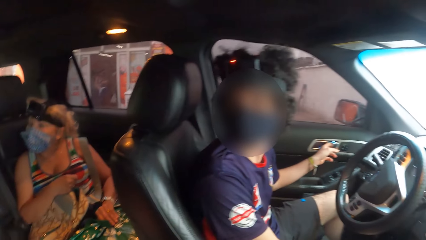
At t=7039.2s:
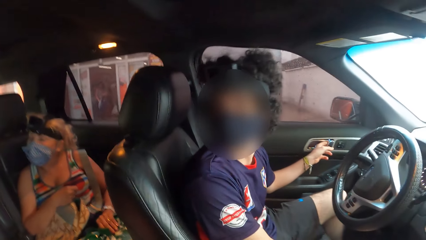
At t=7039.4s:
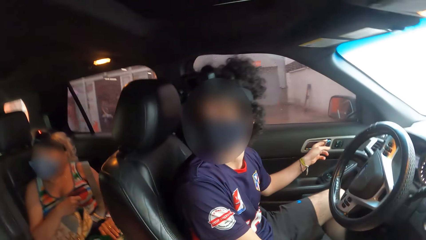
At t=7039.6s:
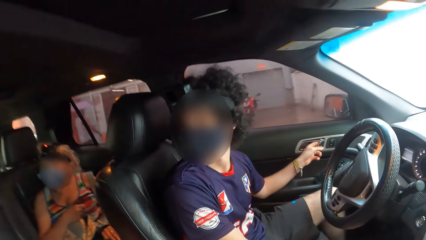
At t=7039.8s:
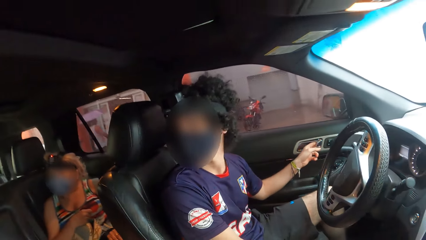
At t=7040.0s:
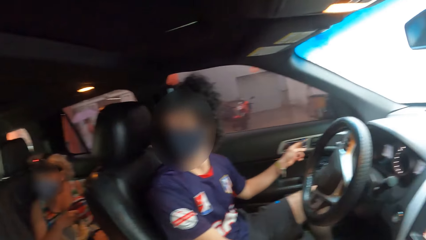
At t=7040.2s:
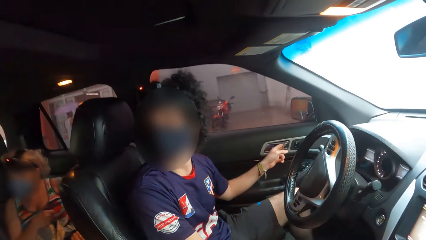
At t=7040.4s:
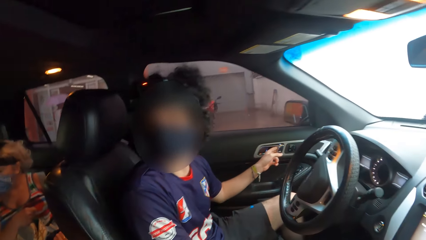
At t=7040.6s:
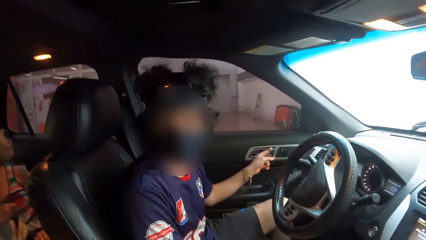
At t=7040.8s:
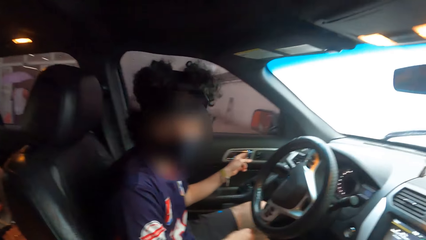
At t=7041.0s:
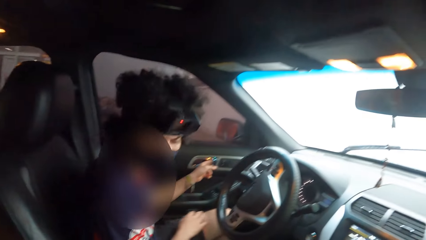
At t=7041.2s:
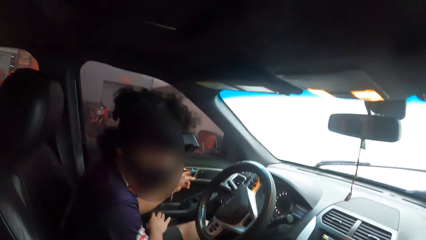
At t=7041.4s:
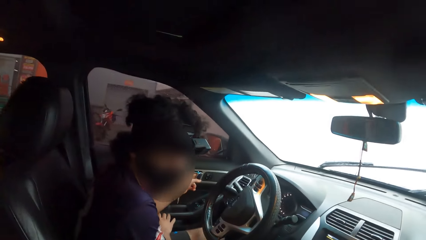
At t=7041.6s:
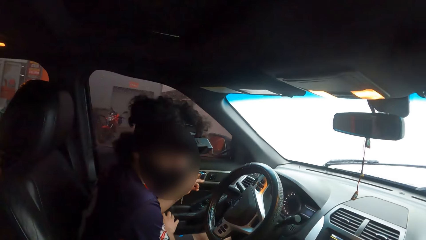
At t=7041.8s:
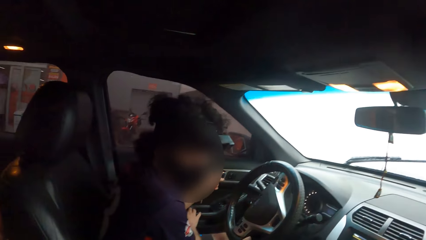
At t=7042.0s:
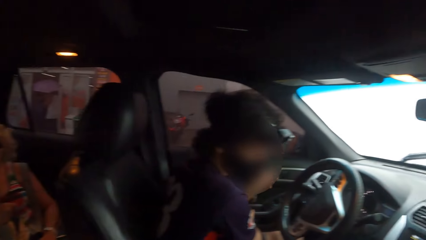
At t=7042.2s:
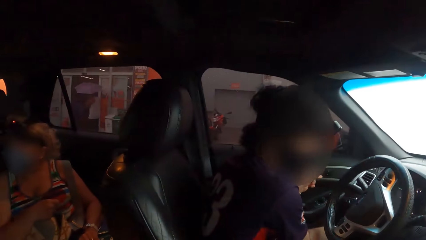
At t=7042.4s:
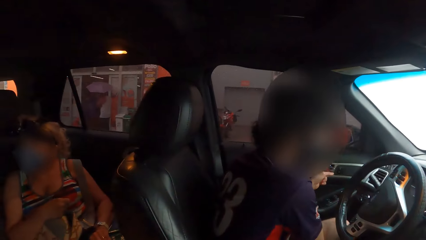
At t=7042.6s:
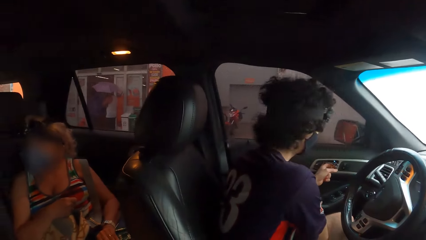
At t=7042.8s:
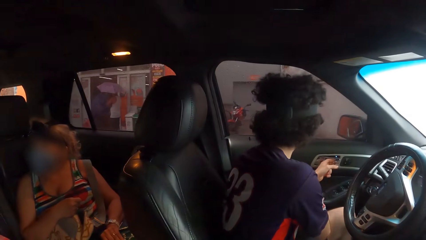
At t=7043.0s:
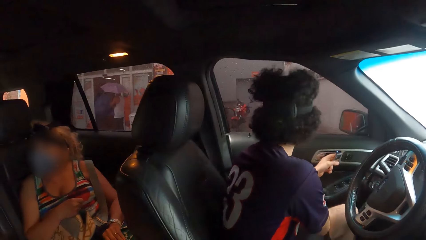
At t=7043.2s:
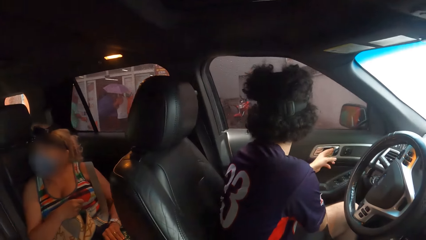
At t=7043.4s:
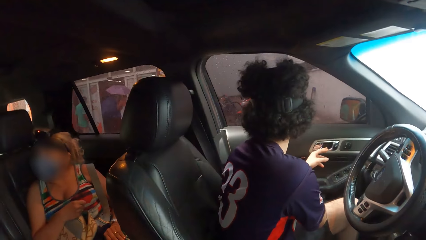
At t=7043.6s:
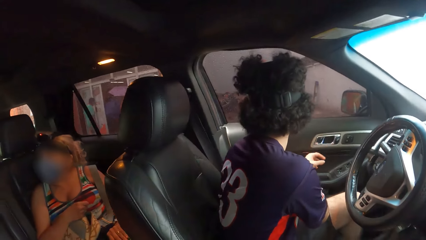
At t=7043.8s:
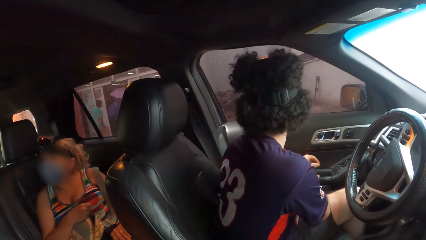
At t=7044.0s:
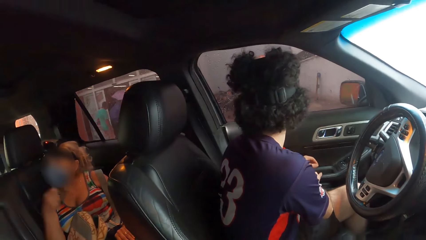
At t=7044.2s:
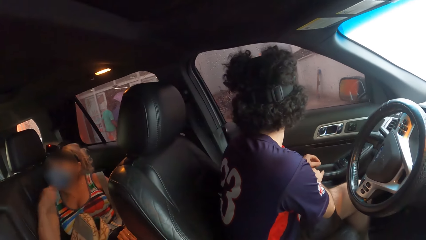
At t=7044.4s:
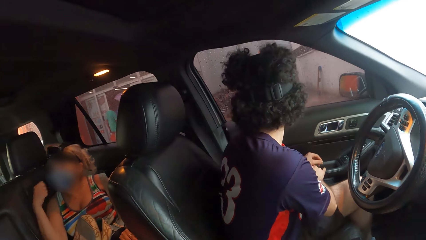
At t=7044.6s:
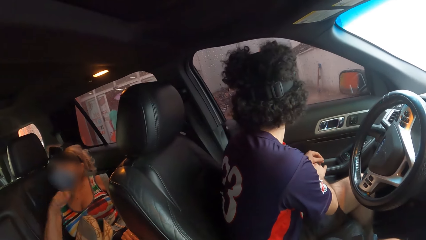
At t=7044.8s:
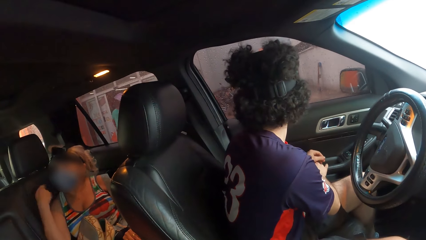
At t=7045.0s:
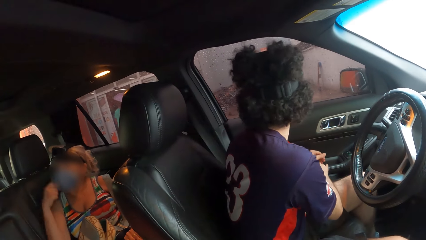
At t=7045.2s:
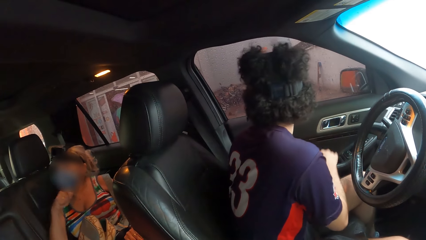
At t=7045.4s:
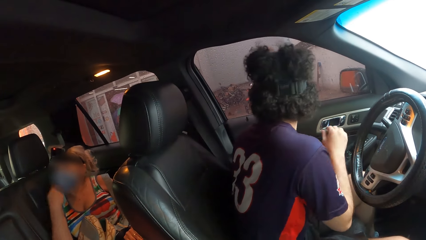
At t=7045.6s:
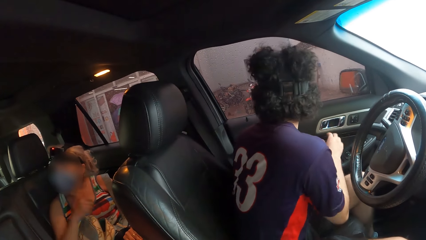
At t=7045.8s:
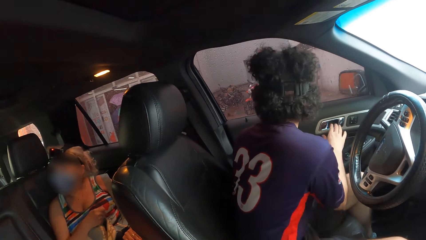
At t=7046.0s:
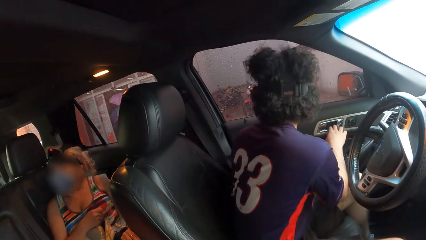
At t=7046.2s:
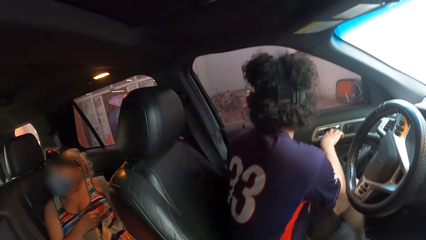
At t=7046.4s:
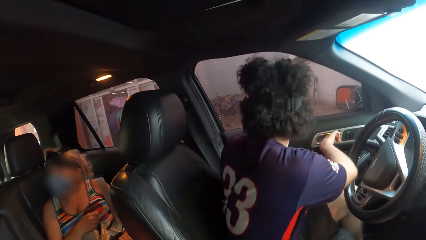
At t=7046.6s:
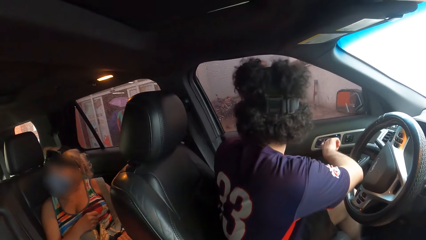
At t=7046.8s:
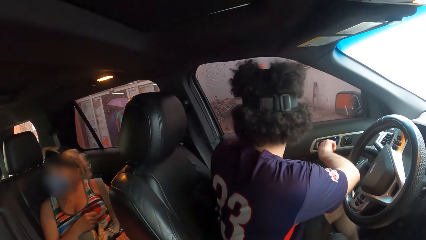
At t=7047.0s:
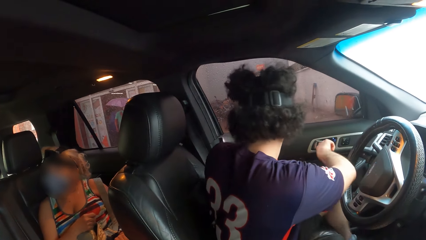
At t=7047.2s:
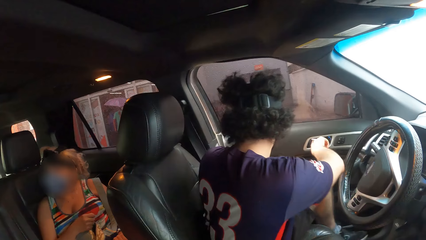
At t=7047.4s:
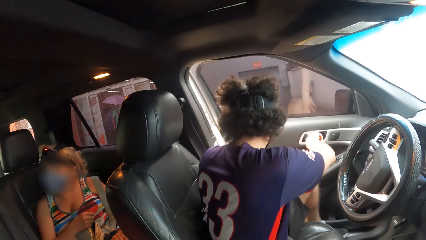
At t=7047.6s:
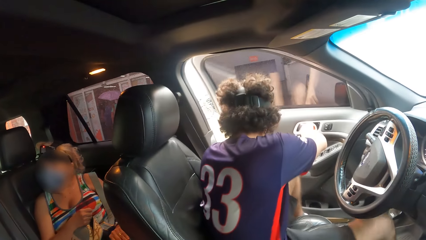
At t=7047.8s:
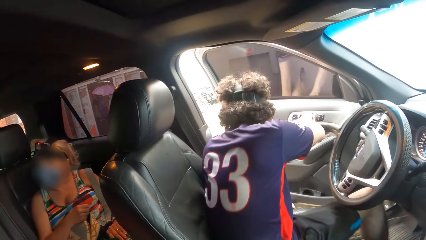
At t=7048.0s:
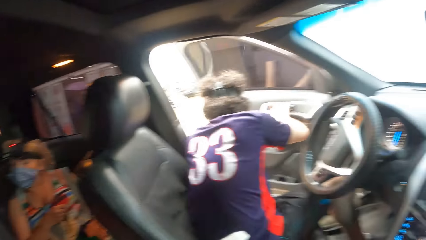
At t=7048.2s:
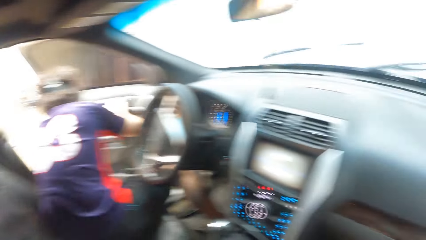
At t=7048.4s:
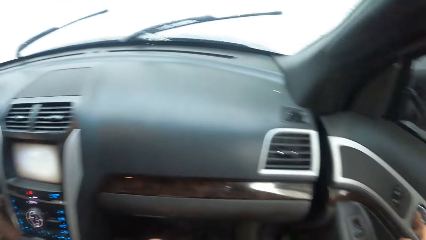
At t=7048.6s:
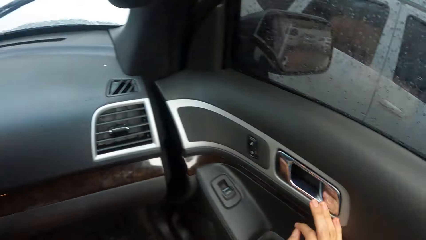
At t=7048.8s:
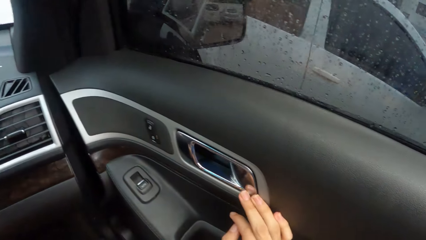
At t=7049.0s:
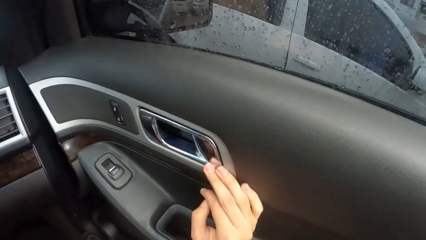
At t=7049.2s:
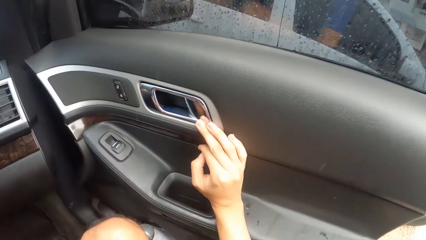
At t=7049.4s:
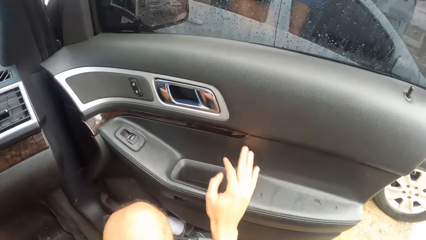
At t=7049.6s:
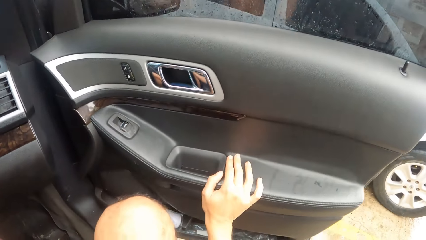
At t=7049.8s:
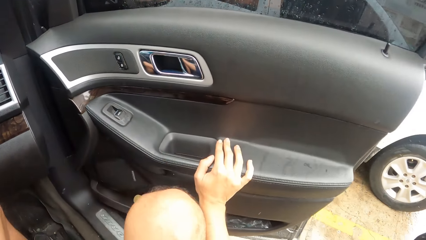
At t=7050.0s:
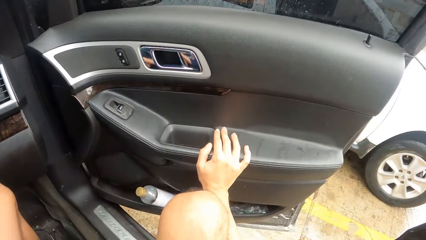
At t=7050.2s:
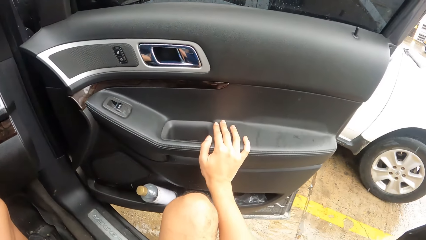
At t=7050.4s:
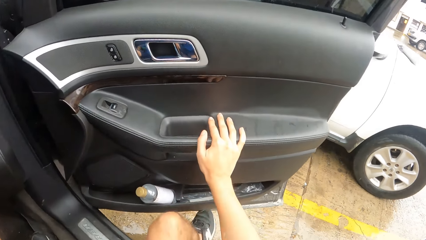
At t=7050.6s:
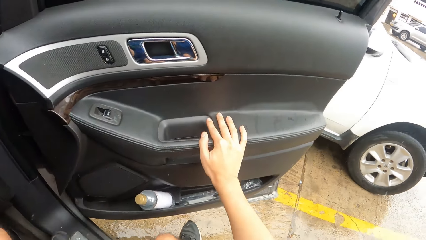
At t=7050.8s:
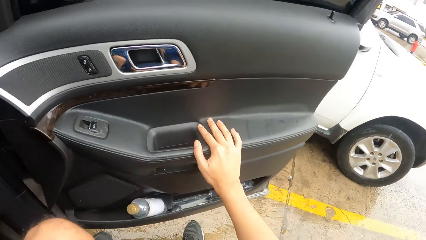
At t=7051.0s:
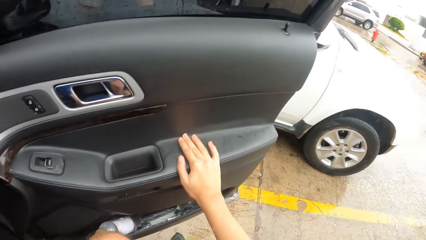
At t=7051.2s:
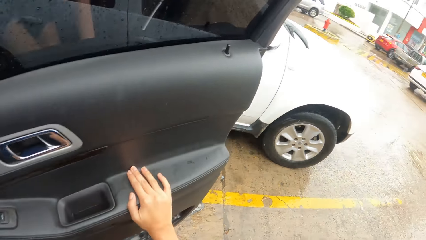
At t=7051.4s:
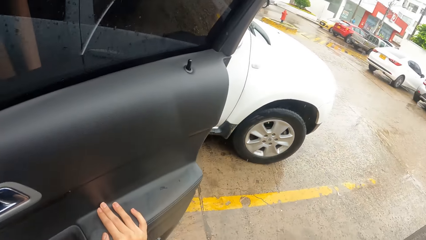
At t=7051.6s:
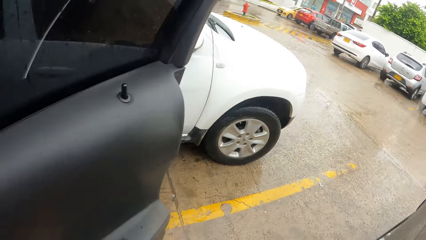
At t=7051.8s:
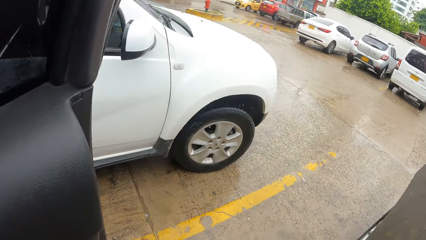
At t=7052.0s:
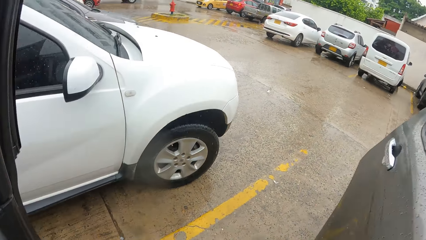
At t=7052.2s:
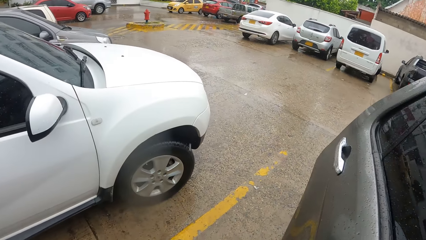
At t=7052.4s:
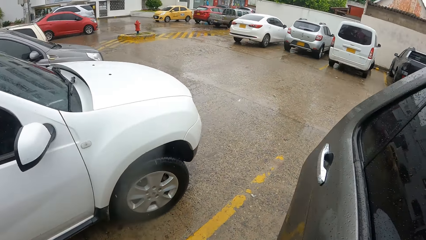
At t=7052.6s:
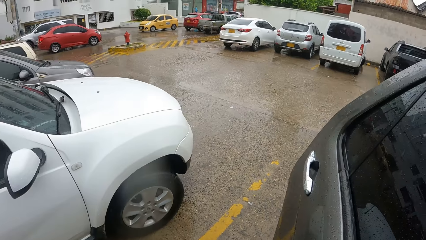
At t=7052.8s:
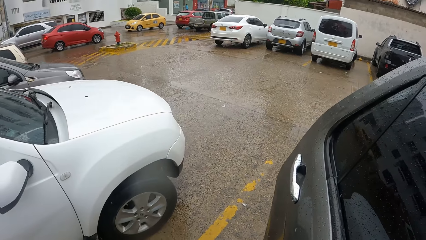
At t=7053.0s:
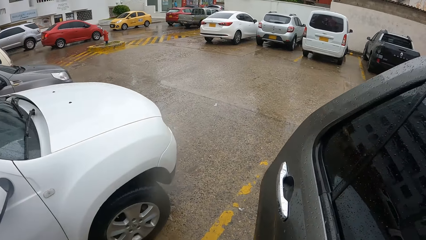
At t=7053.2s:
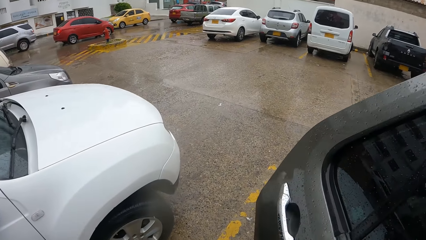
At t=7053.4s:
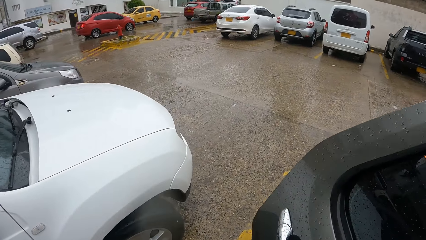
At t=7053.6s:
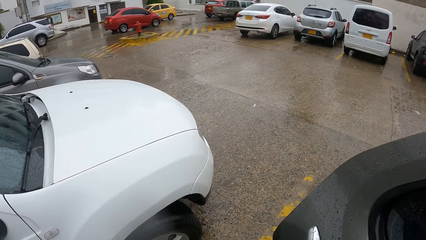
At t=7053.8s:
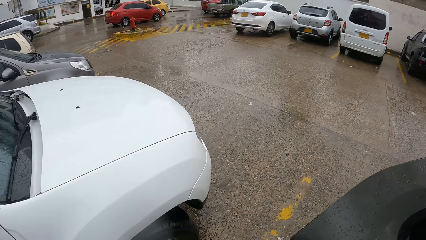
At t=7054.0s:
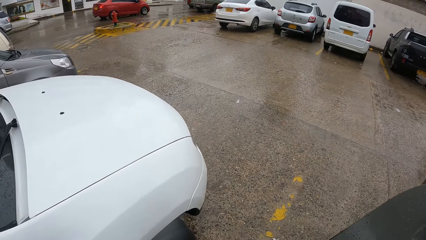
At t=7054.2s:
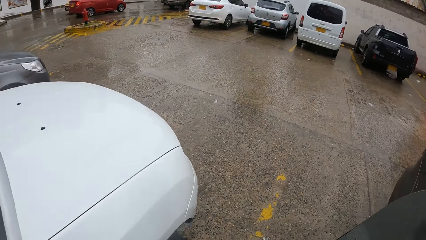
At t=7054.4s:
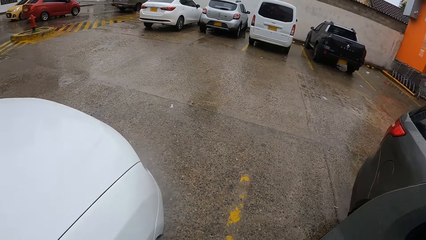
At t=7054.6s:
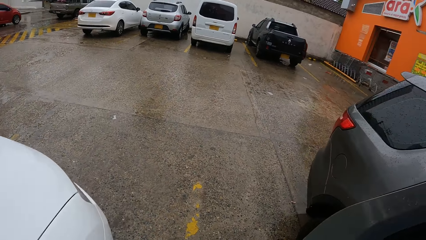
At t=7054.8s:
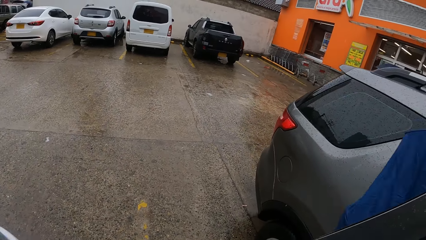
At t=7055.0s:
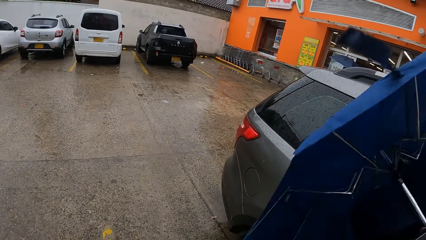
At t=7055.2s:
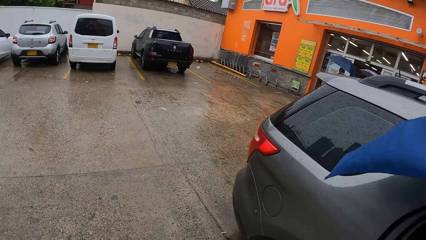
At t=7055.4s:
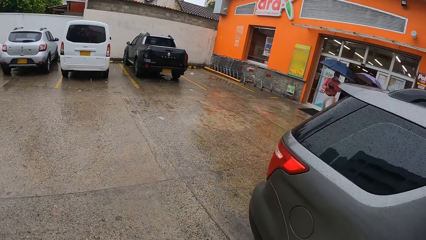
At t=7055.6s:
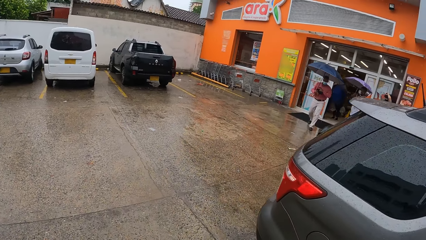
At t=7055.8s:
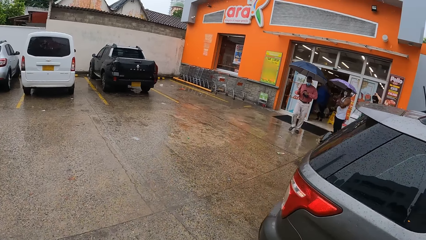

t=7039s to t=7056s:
The camera wearer looks around. A woman shakes the hand. The man opens the car. The camera wearer opens the door of the car. They walk around.
